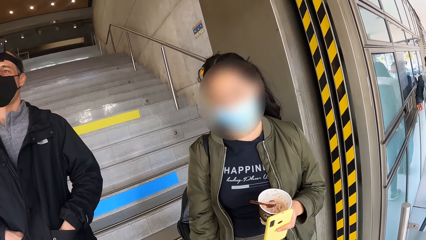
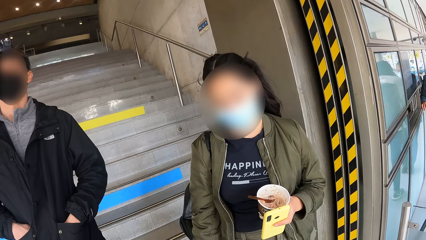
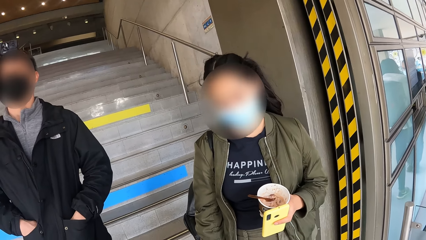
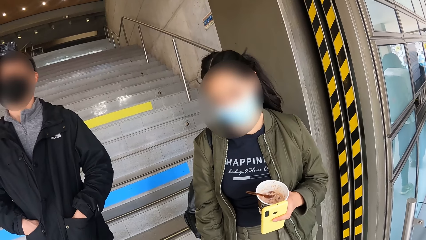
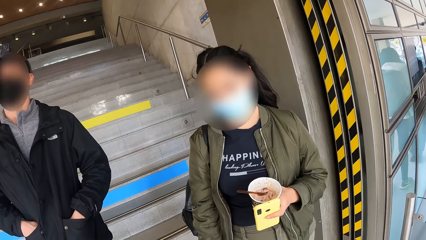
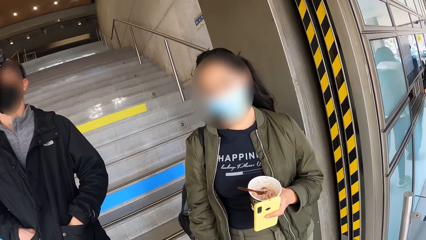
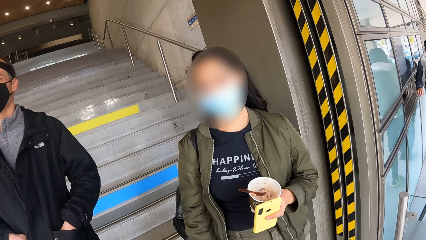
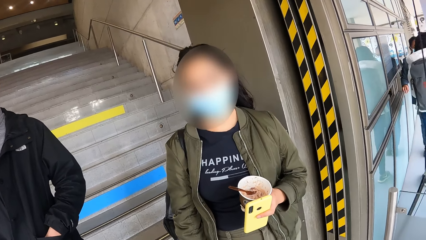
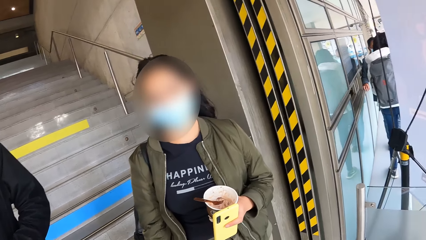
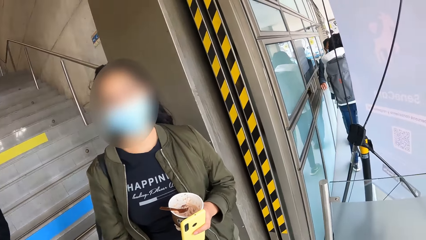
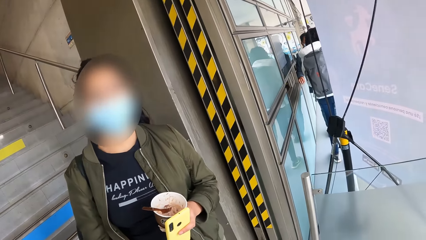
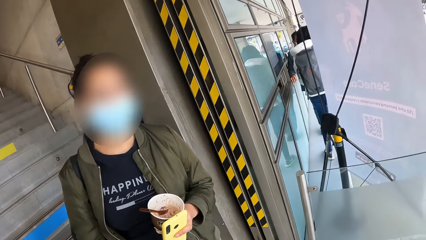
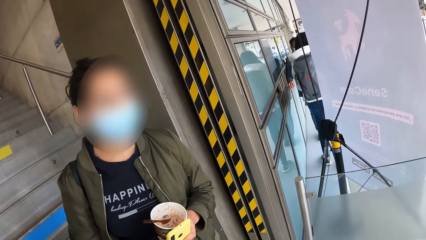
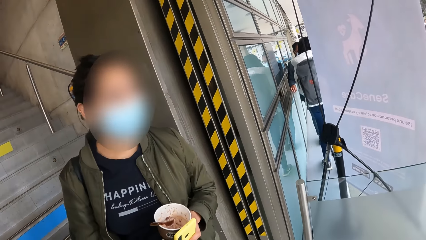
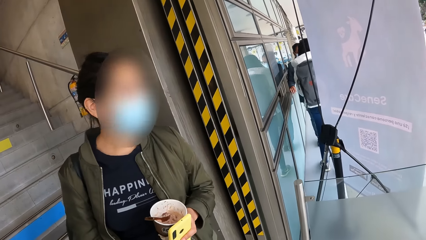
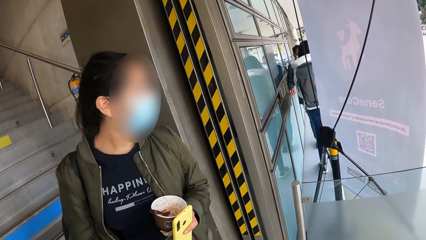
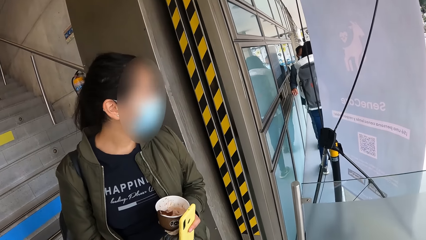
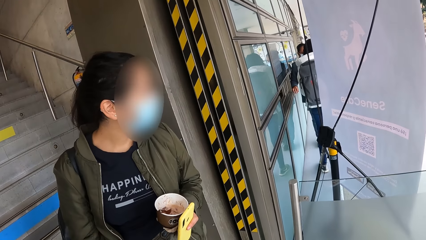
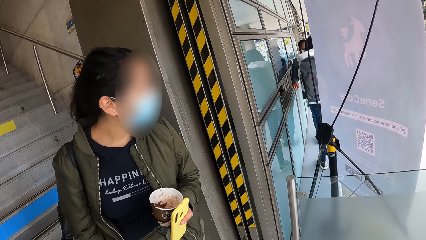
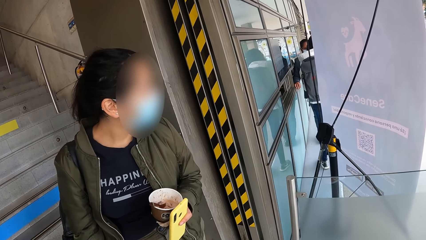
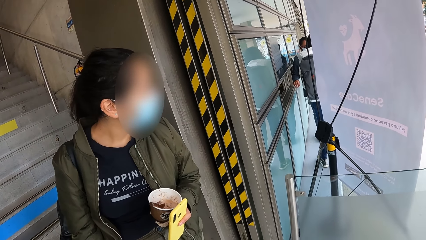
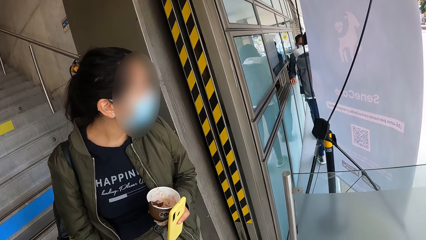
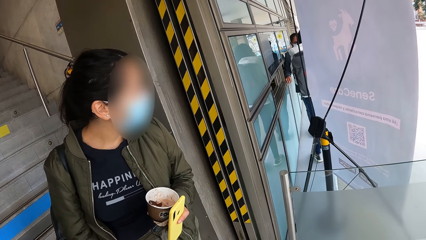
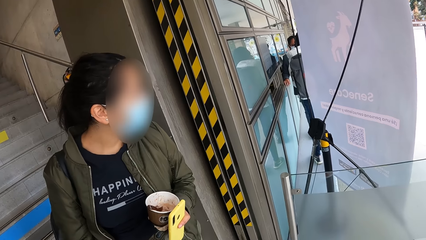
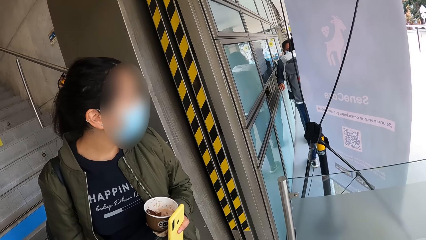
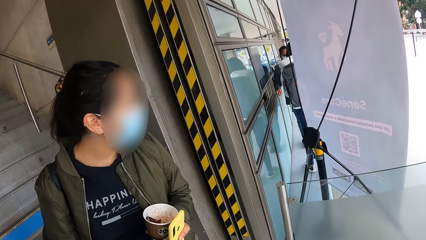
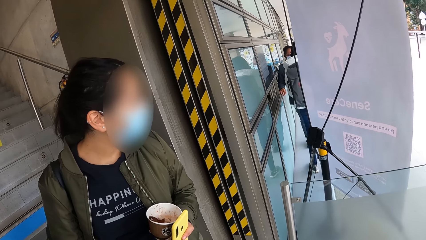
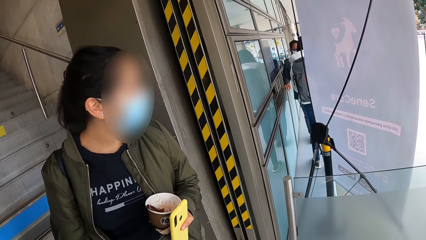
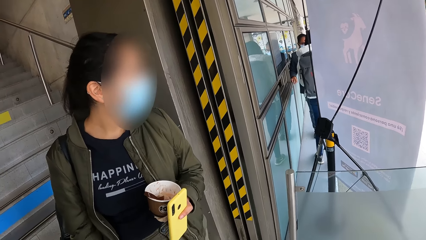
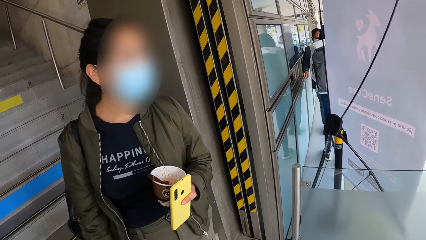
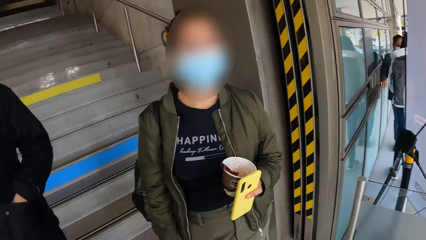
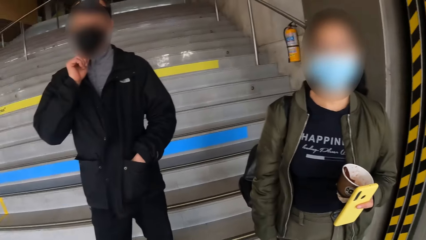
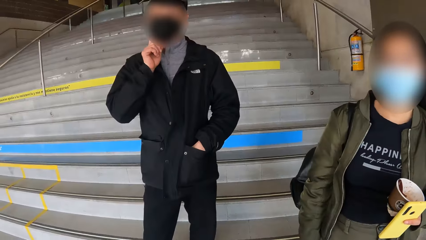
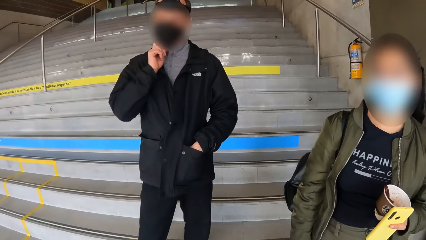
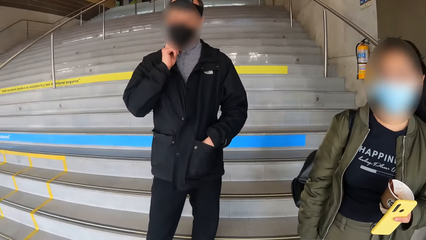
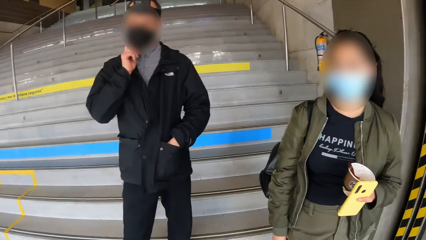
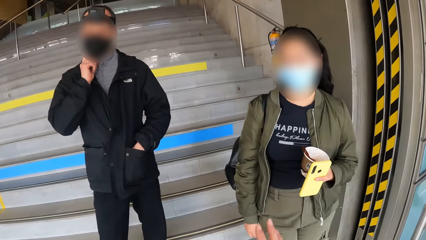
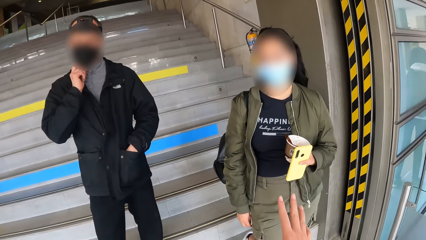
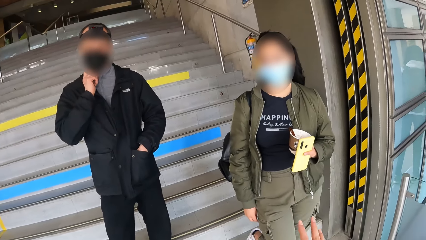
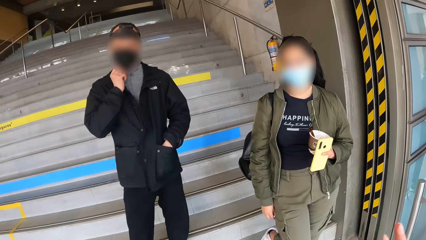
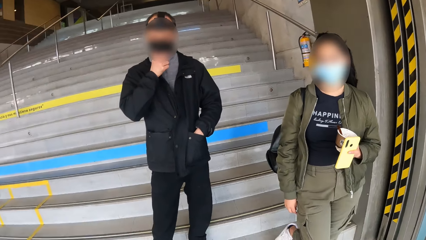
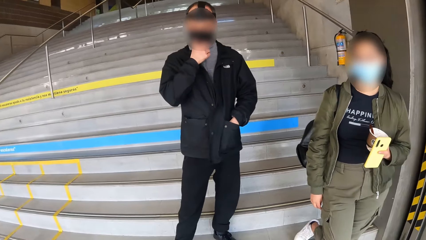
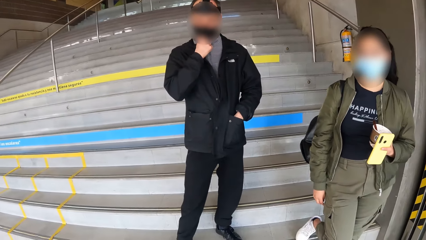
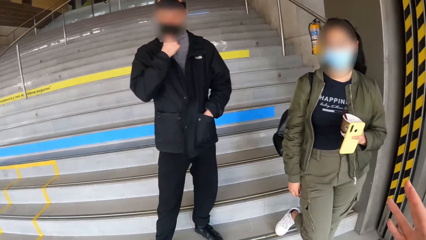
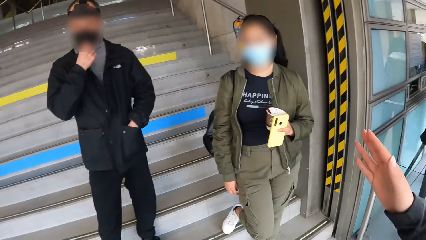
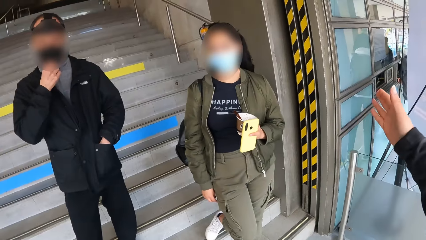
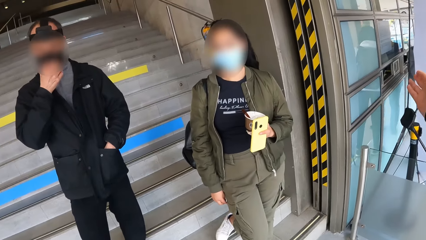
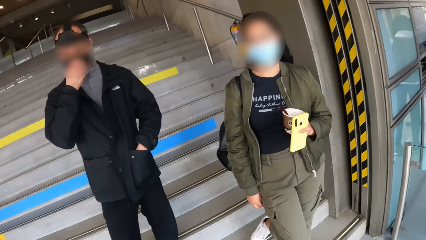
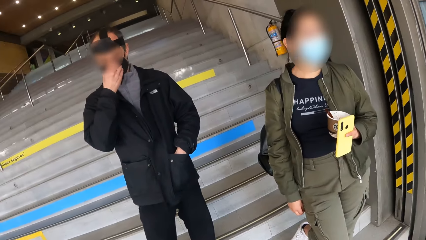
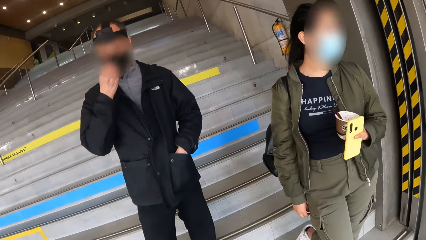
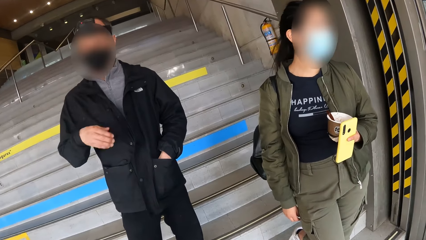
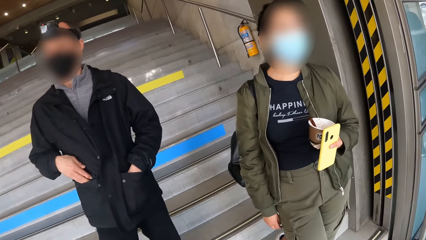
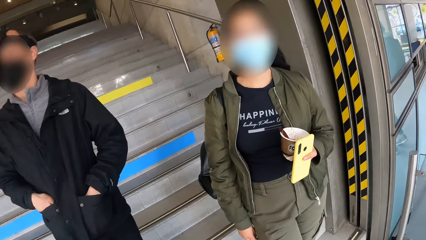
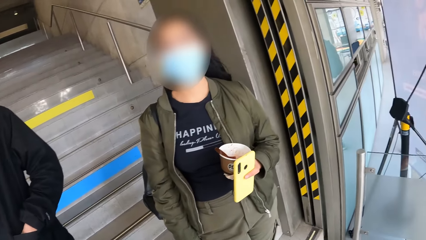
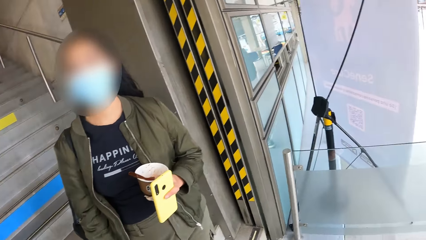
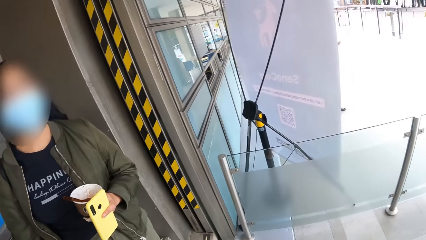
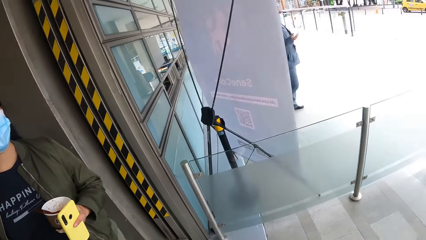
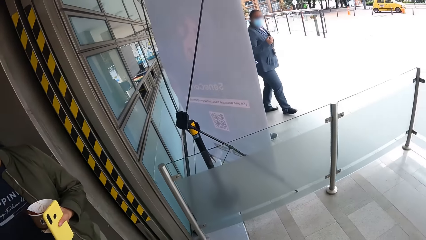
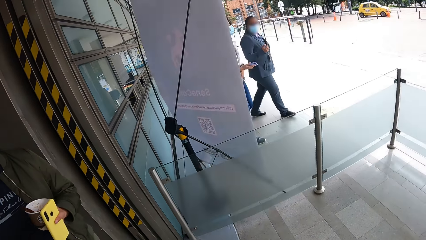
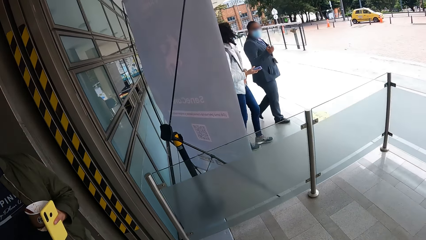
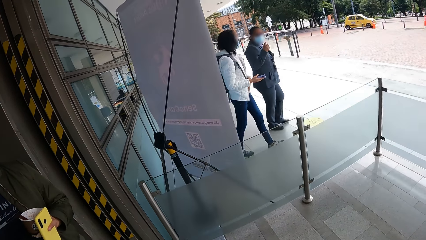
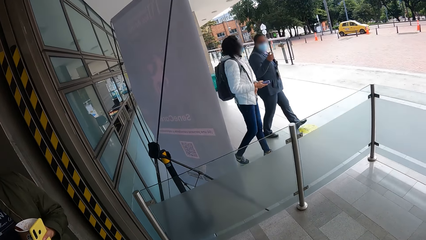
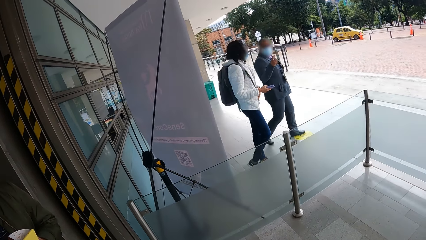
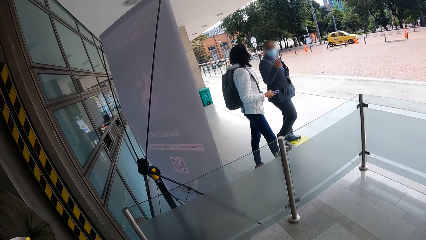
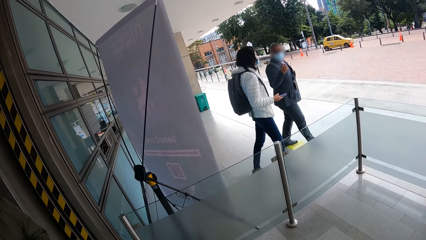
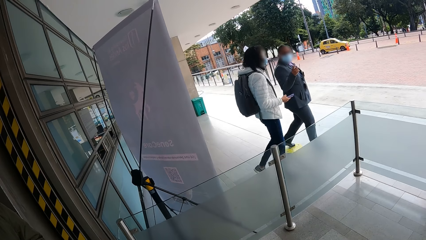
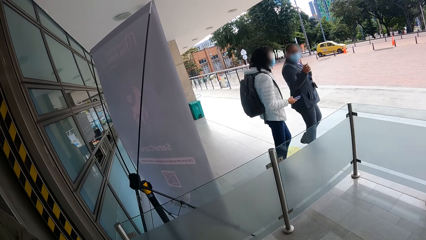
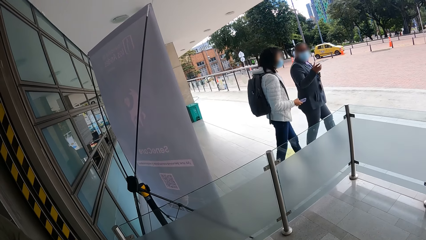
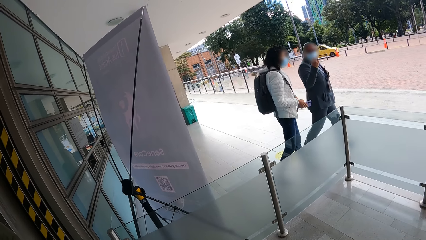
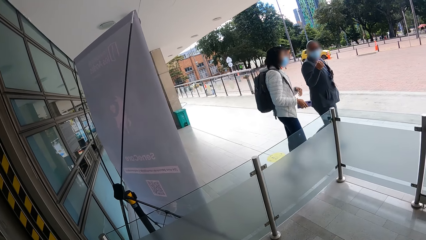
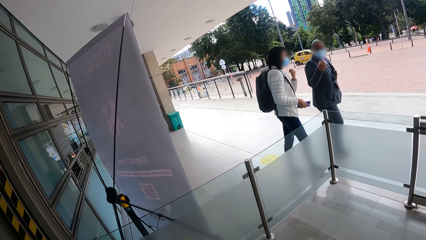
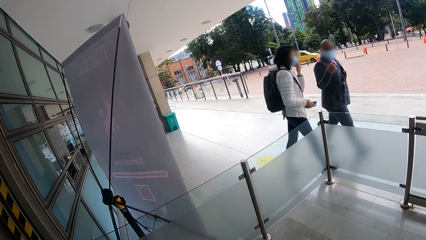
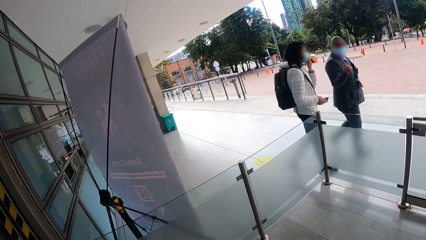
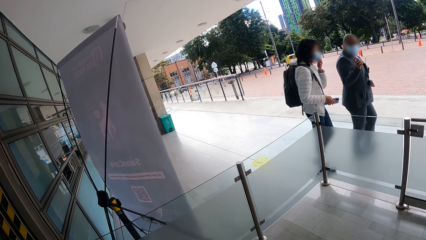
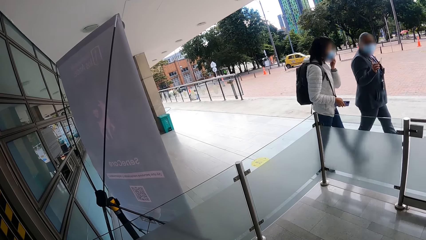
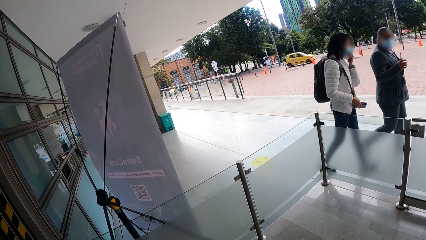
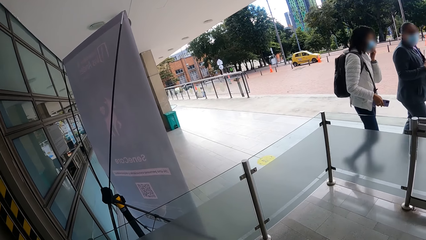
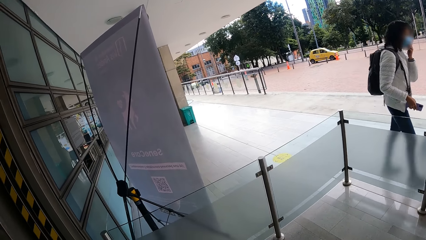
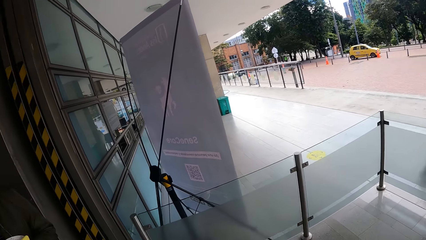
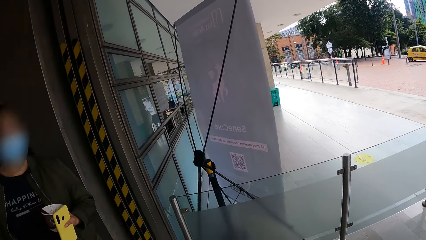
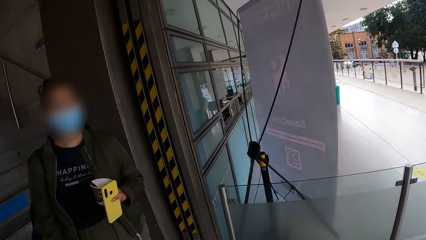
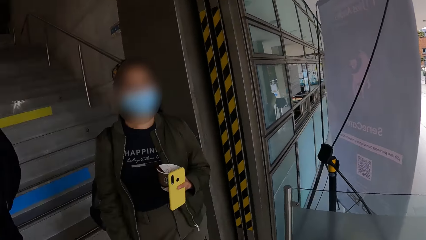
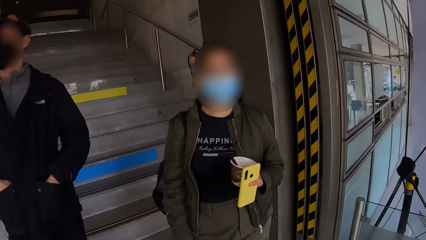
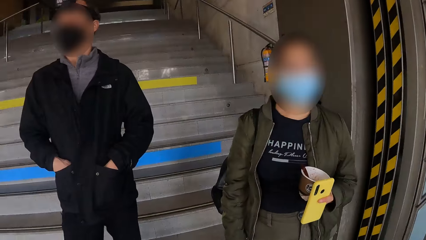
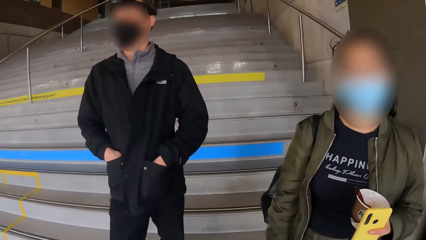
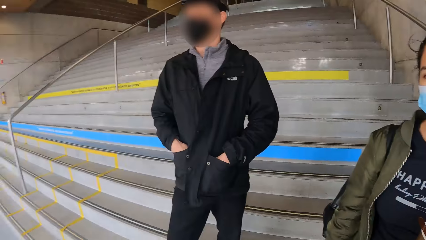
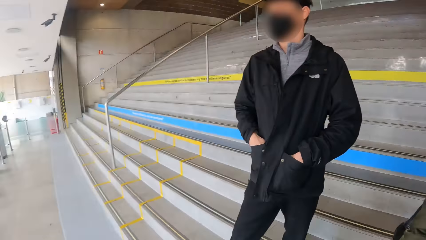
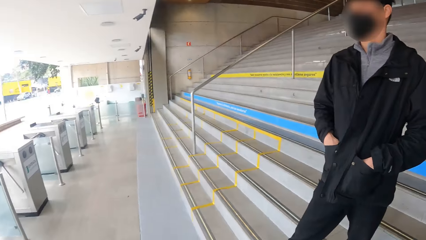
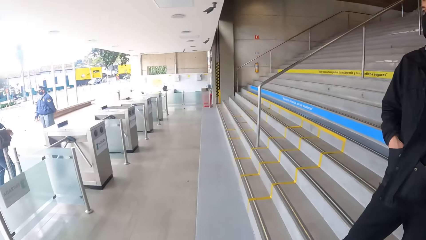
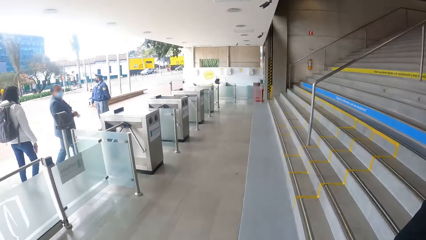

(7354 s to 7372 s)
The camera wearer stares around. The woman stares around. The man touches his face with his right hand. The camera wearer points at a door. The man places his right hand in his pocket. The camera wearer stares around. Another man gestures at another woman. The other woman walks past the camera wearer. A third woman walks past the camera wearer. The other woman holds a phone in her right hand, adjusts her nose mask with her left hand, and touches her face. The camera wearer stares around.
